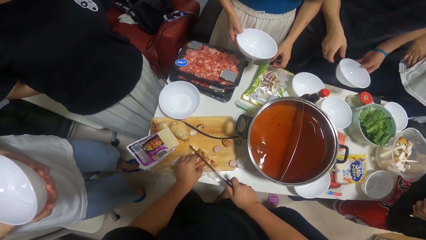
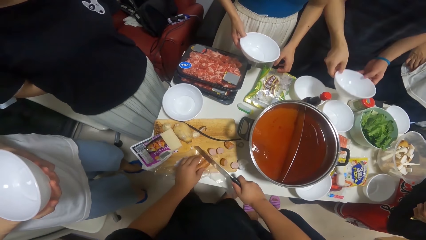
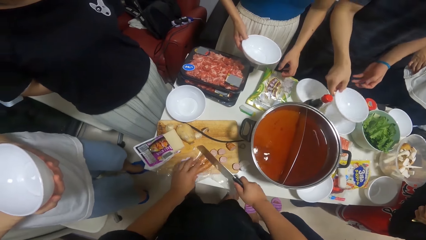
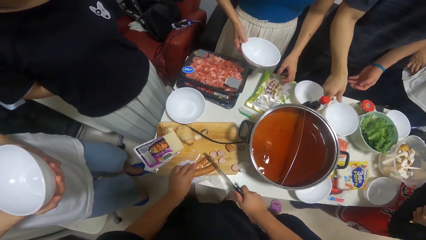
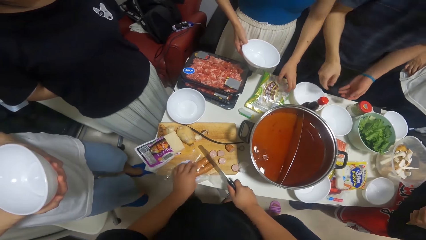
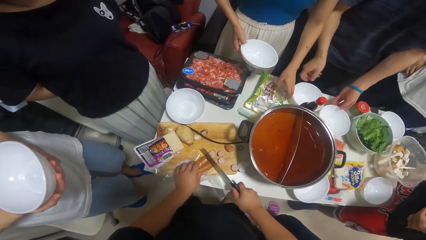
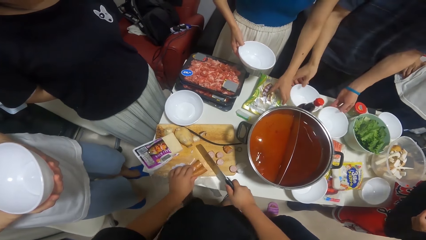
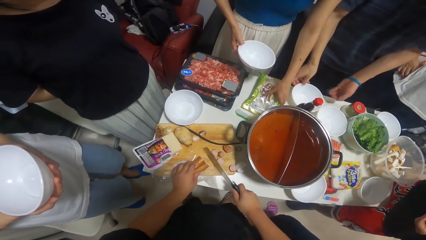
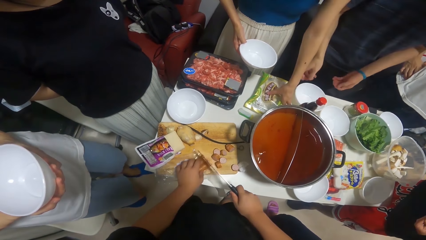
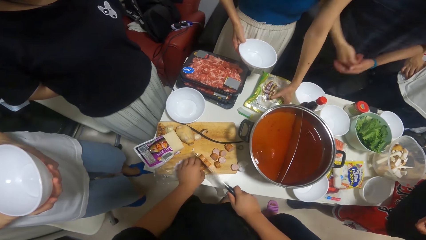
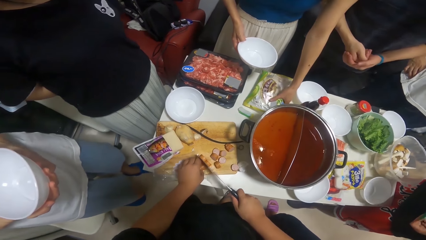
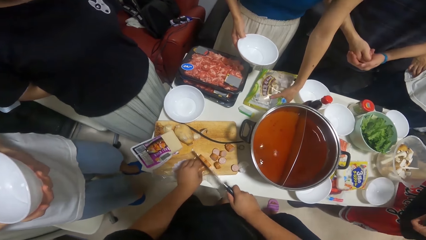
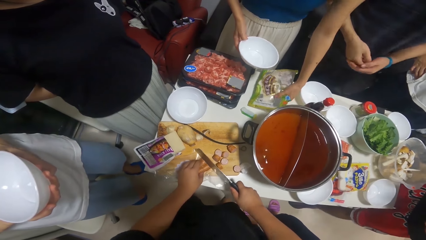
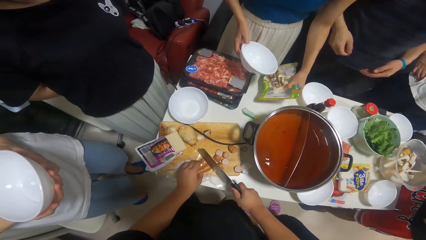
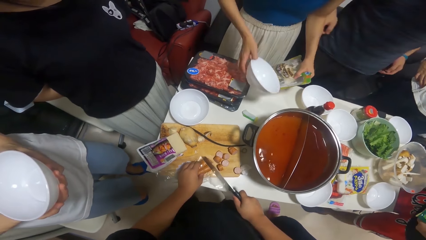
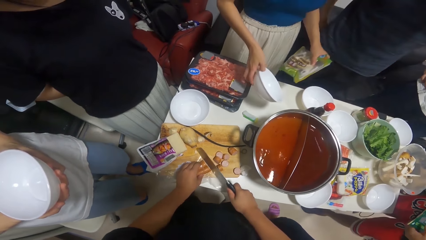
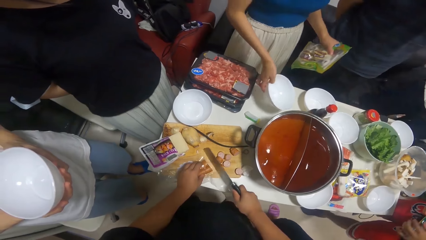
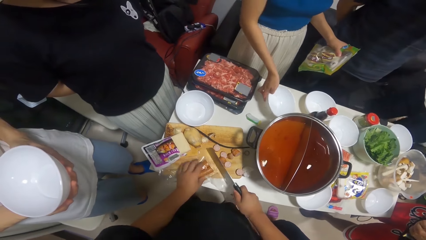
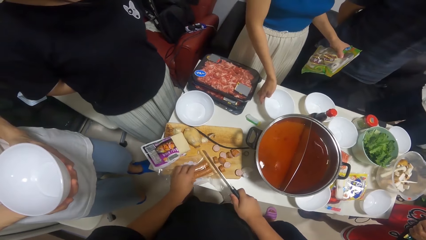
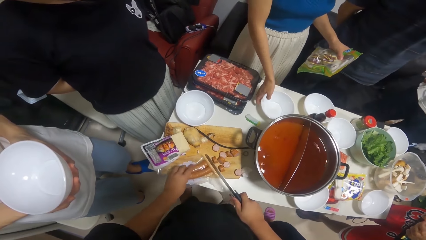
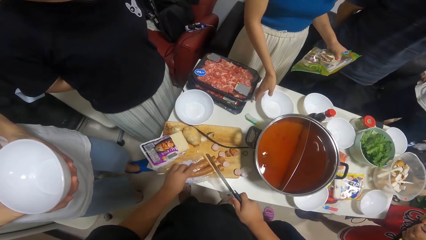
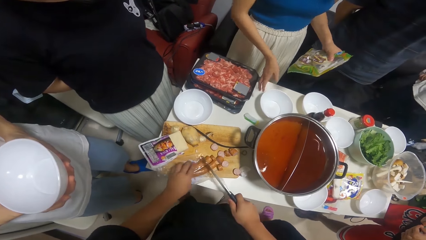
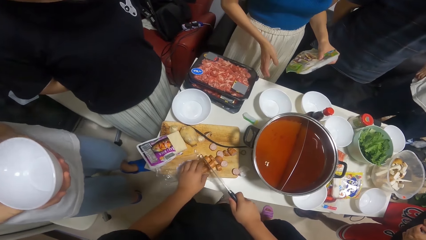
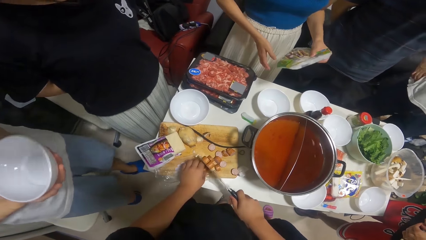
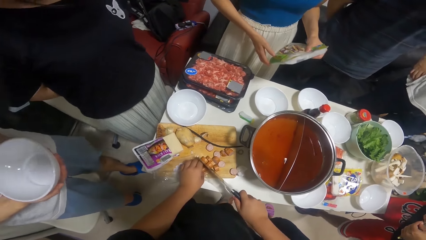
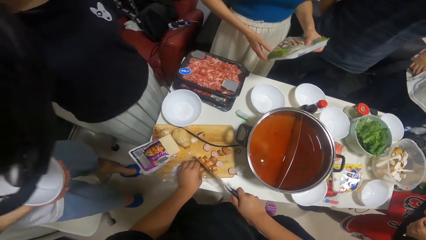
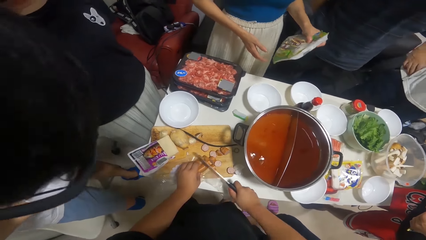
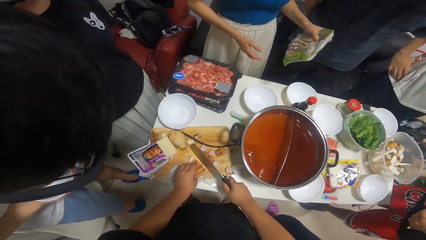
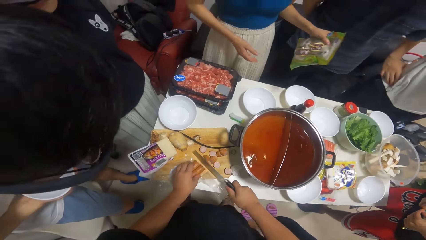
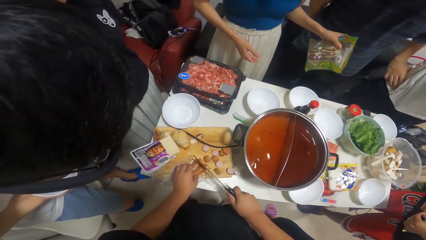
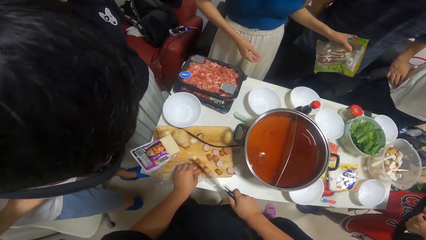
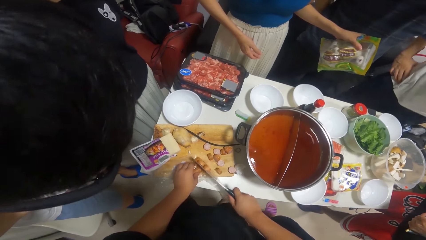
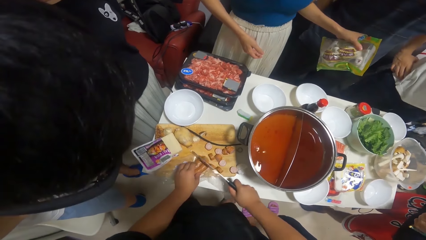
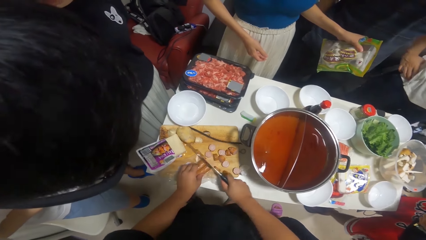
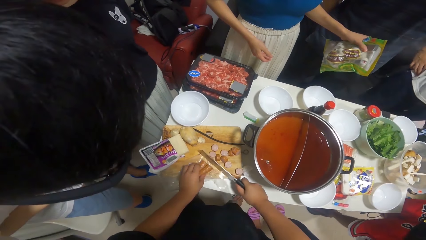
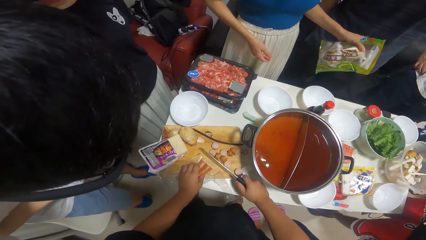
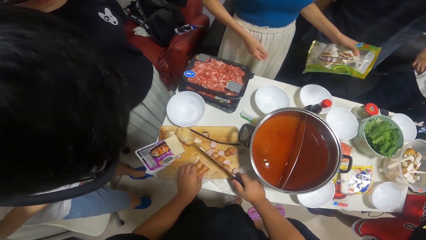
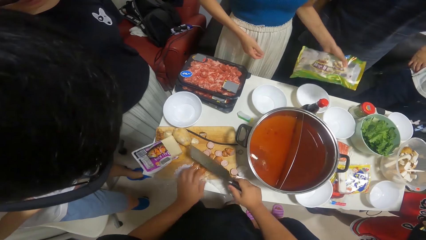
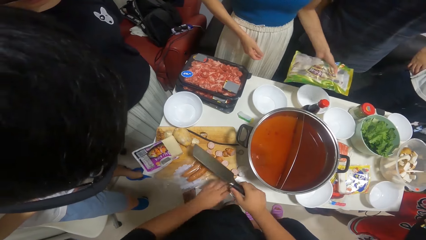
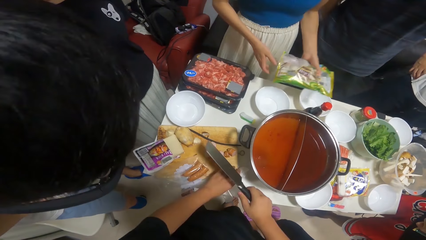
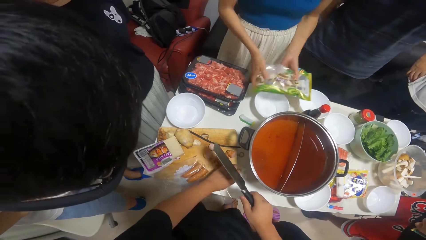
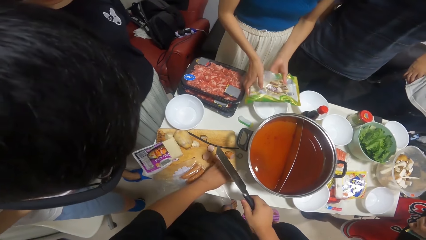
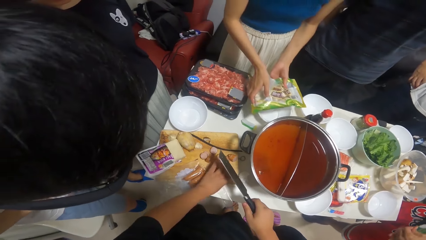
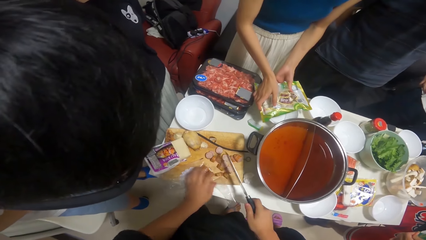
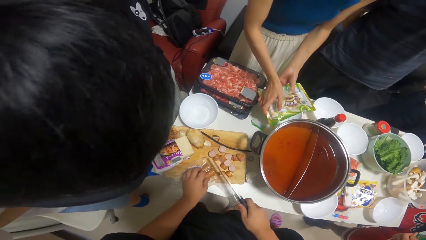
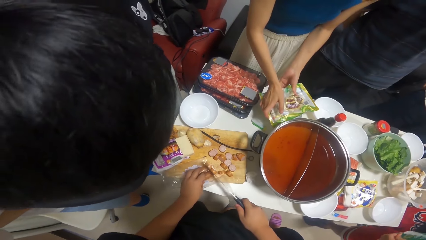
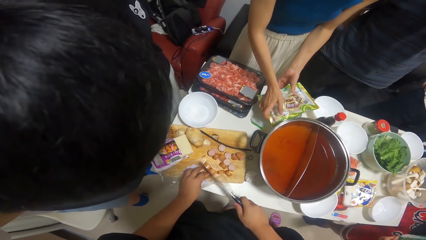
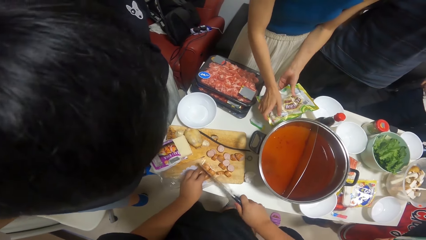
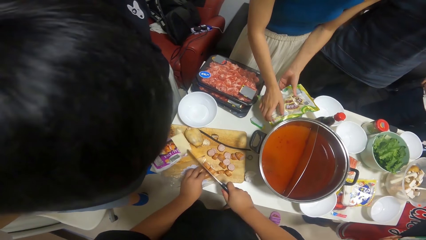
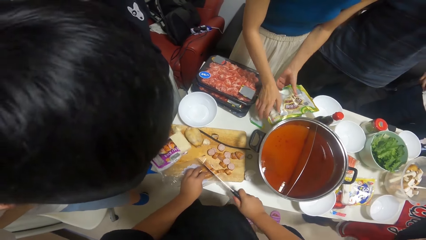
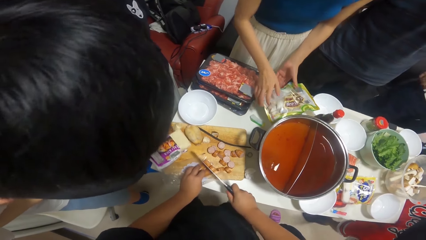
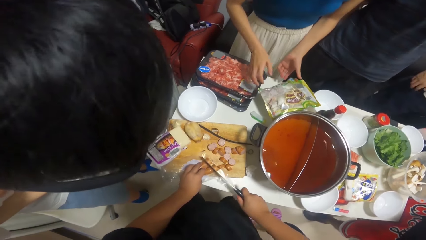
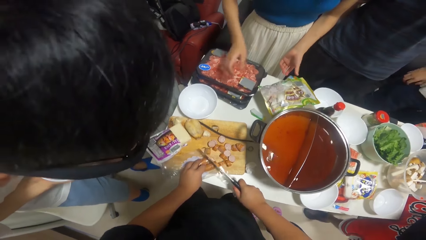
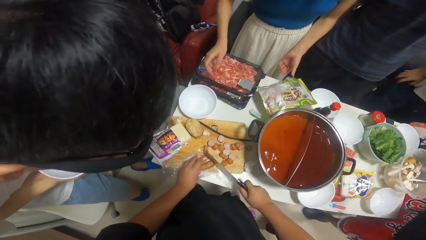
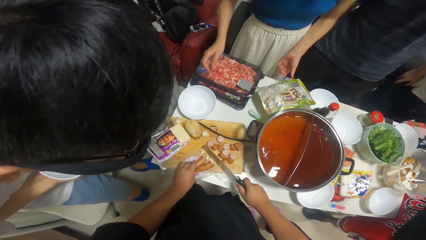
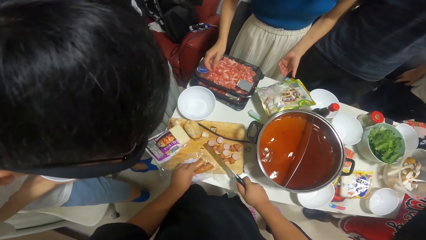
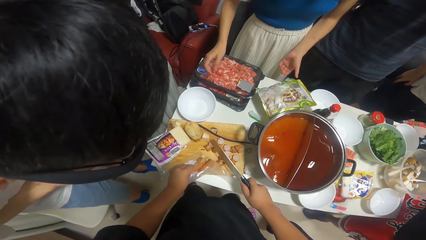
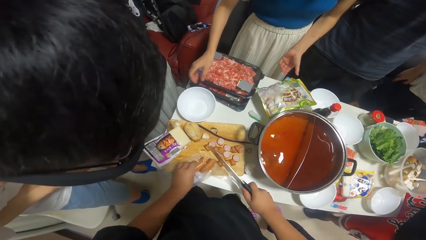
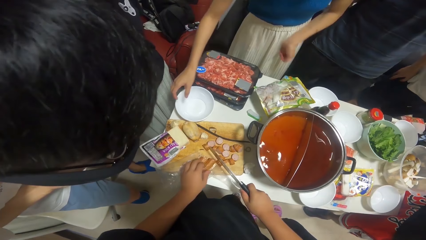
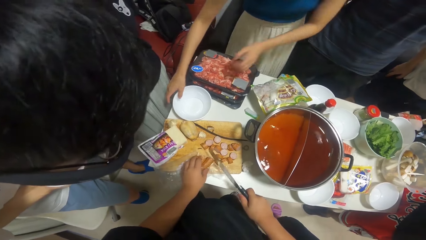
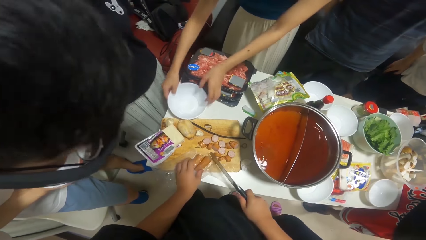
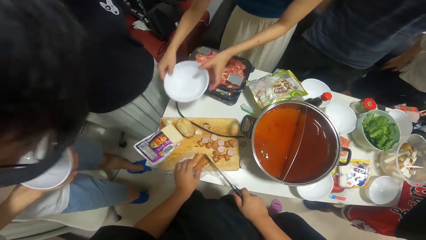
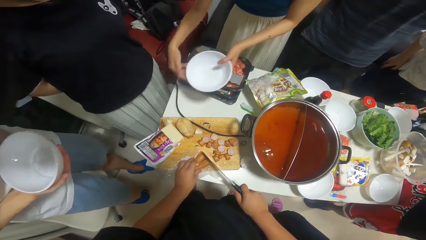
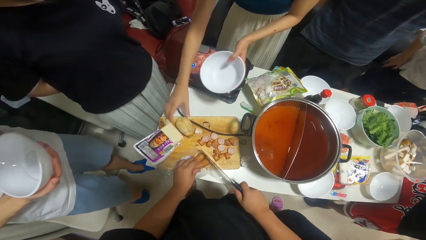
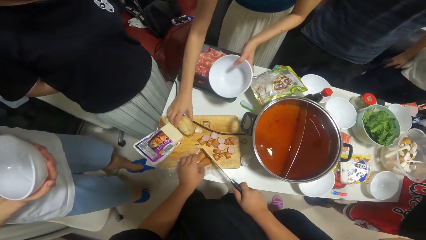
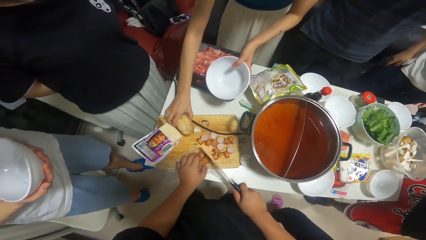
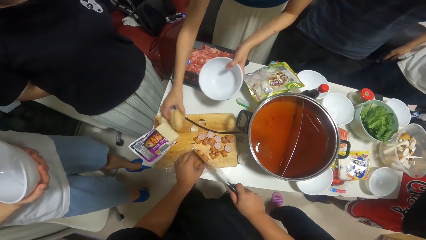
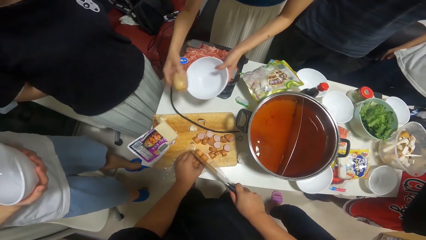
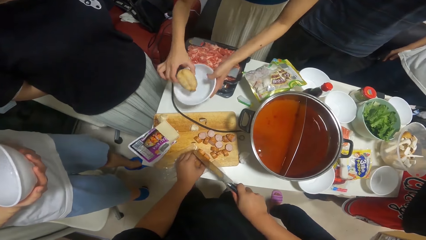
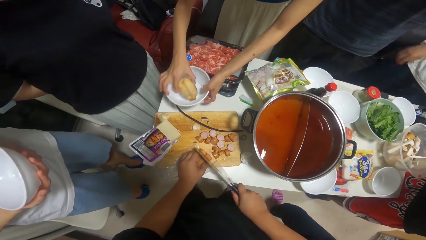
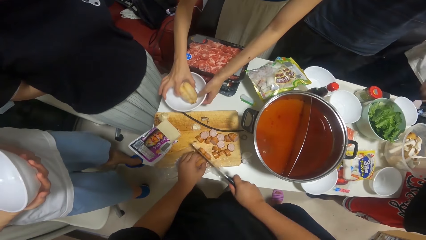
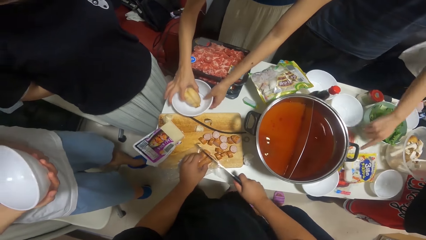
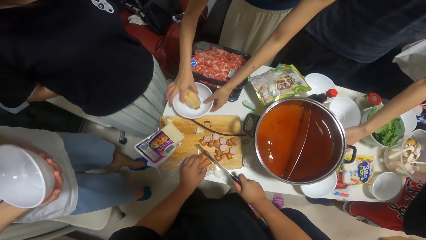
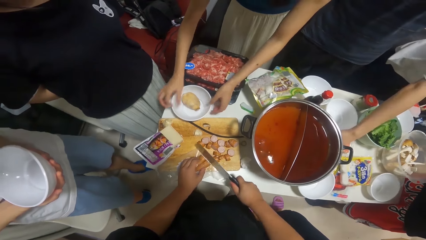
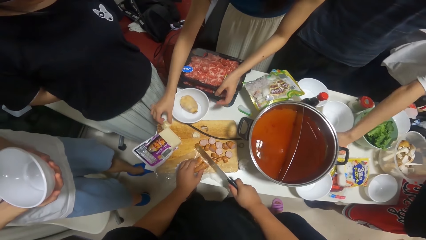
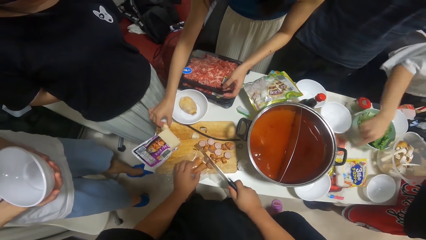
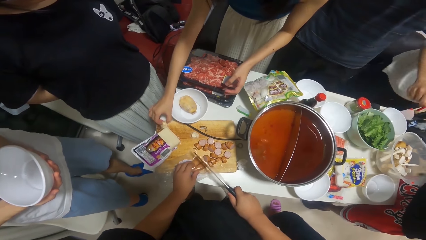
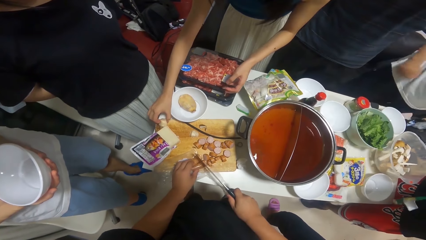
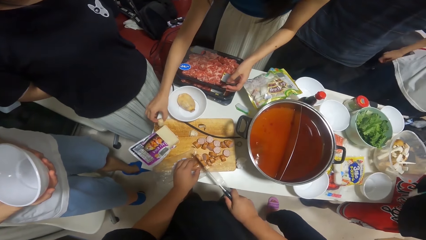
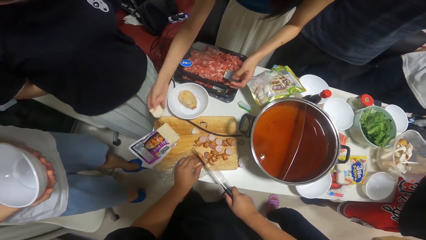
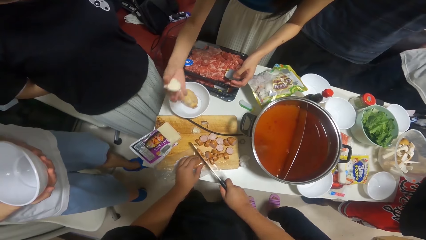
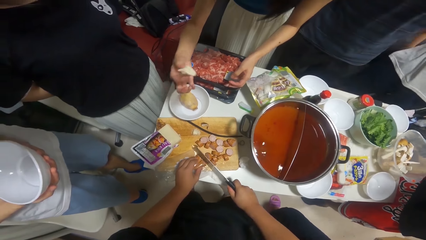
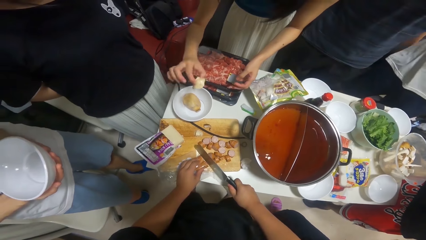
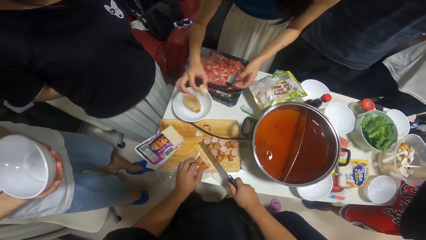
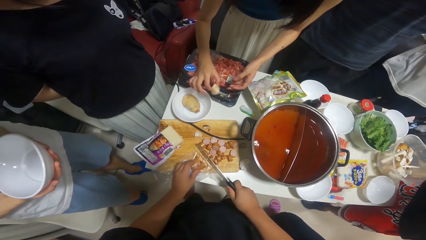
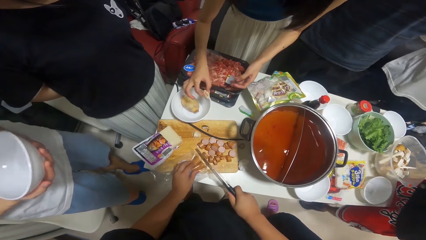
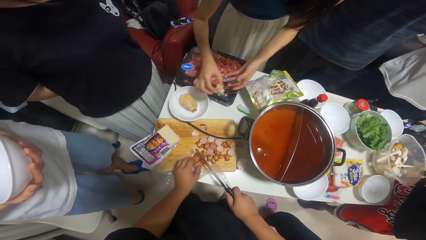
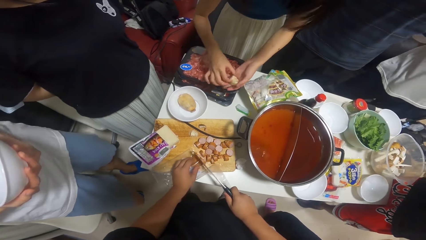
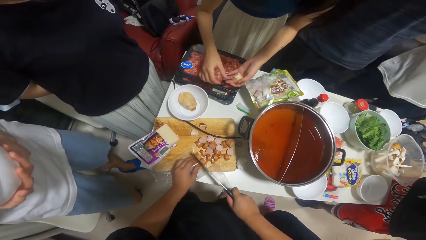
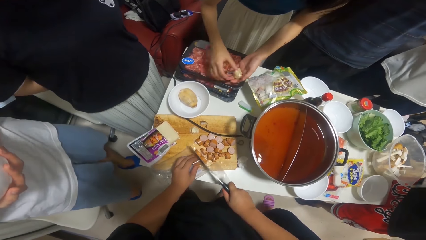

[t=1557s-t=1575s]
The woman picks the pack of seasoning on the table with her left hand. She drops the plate in her hand on the table. She drops the pack of seasoning inside the bowl on the table with her hands. She picks a plate on the table with her hands. She picks a potato on the table with her right hand. She drops the potato inside the plate in her hand. She drops the plate in her hands on the table. She picks a potato on the table with her right hand.
